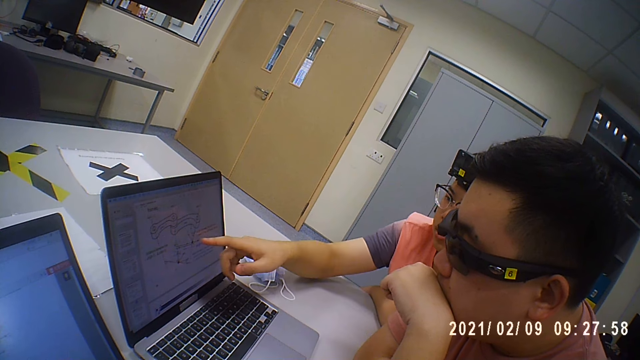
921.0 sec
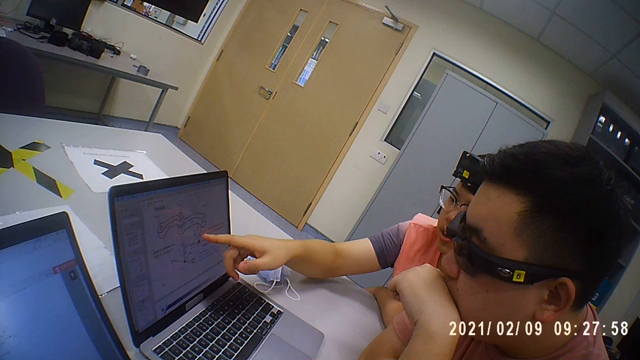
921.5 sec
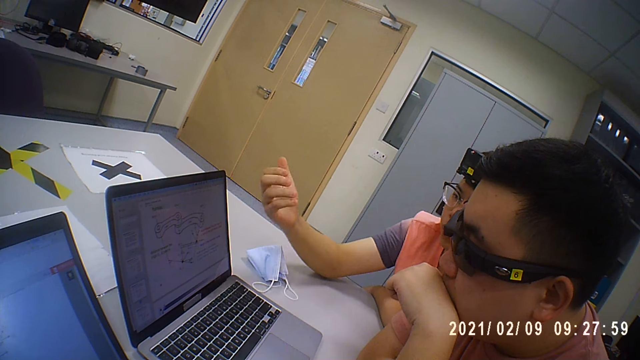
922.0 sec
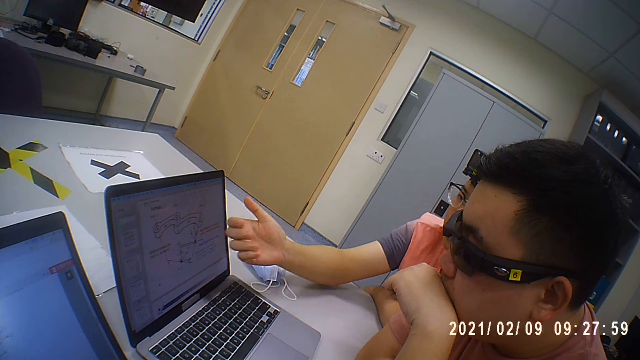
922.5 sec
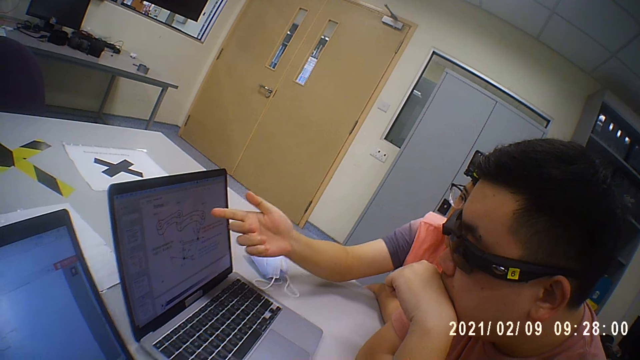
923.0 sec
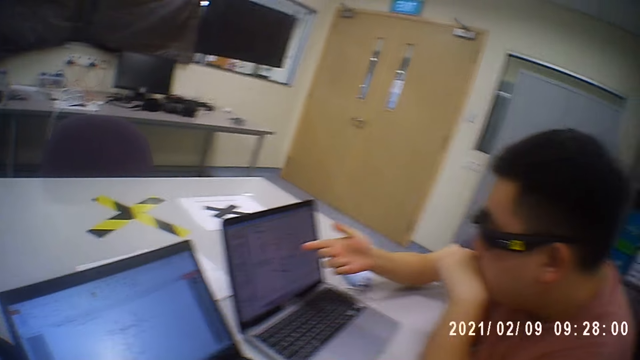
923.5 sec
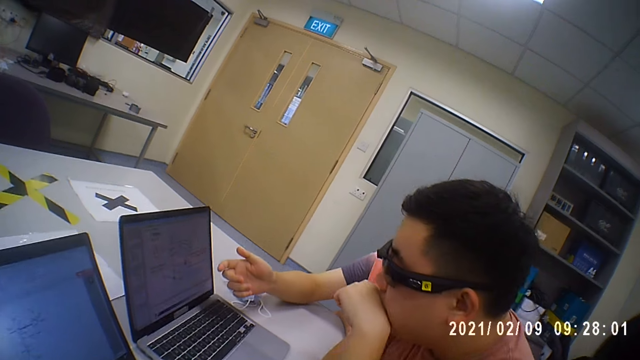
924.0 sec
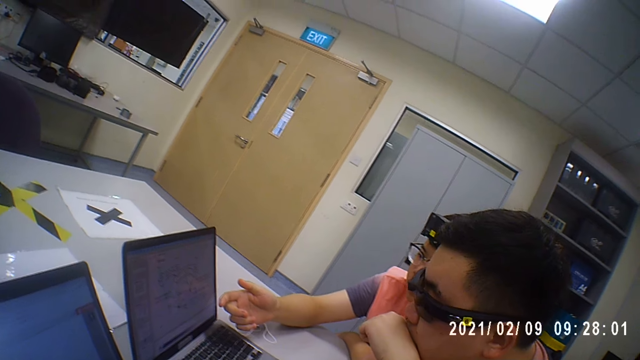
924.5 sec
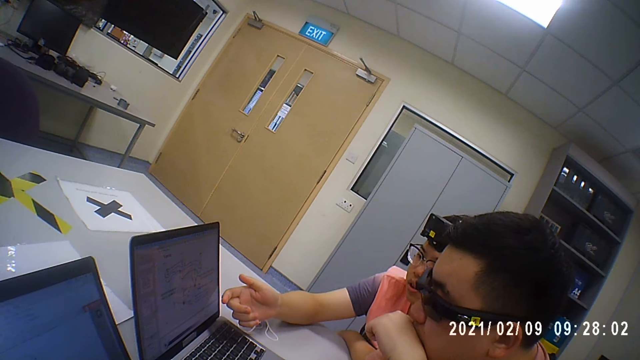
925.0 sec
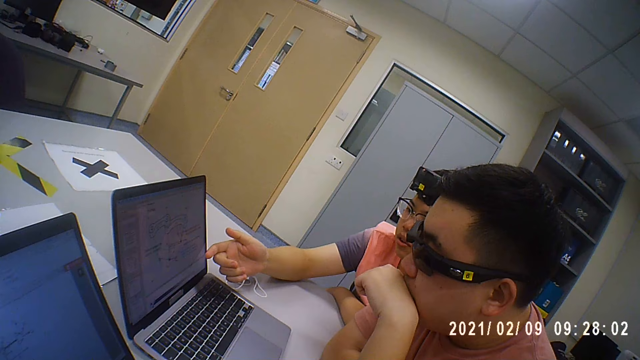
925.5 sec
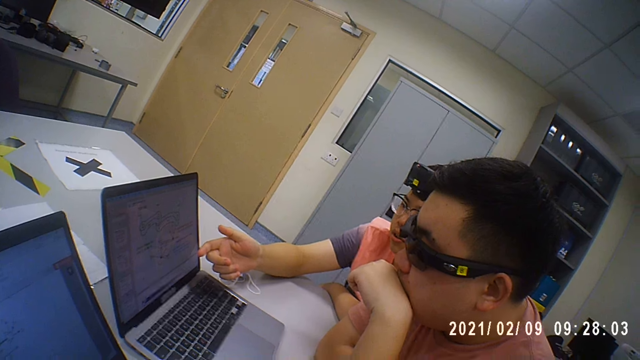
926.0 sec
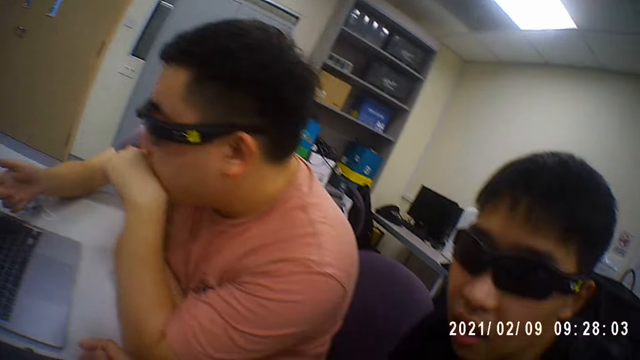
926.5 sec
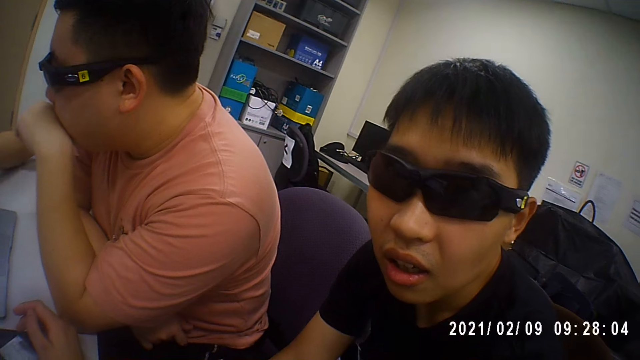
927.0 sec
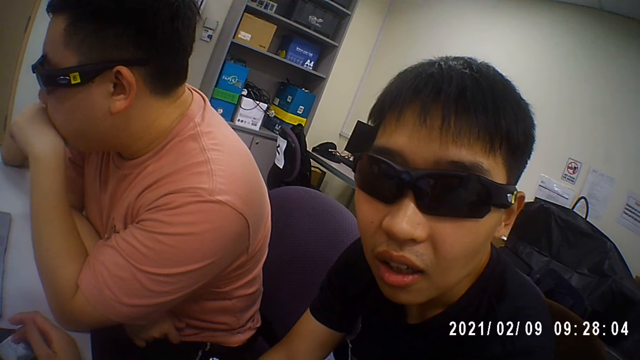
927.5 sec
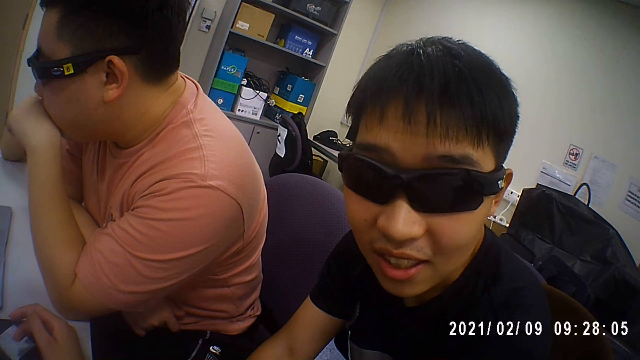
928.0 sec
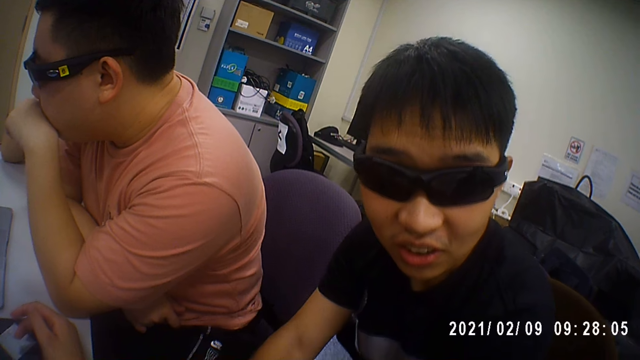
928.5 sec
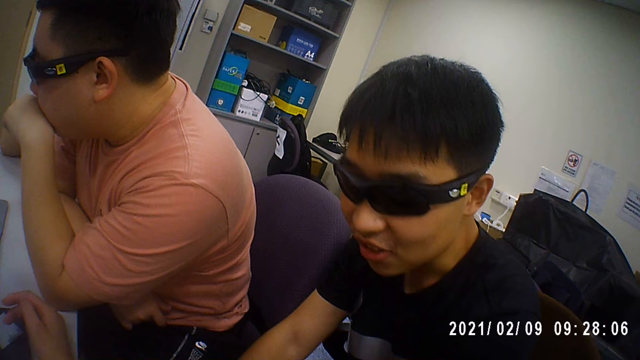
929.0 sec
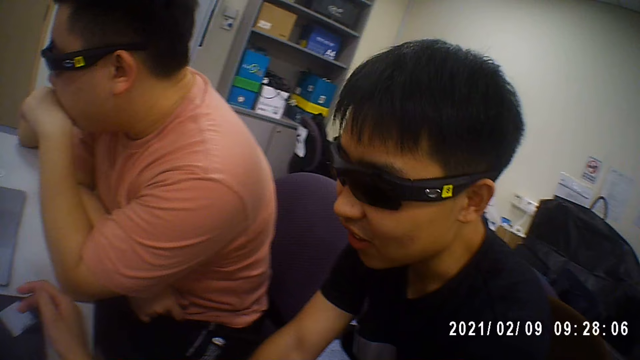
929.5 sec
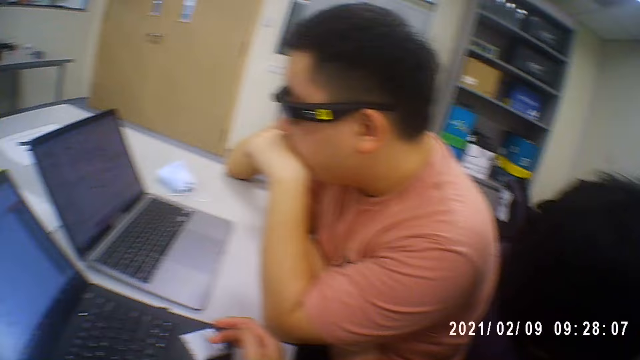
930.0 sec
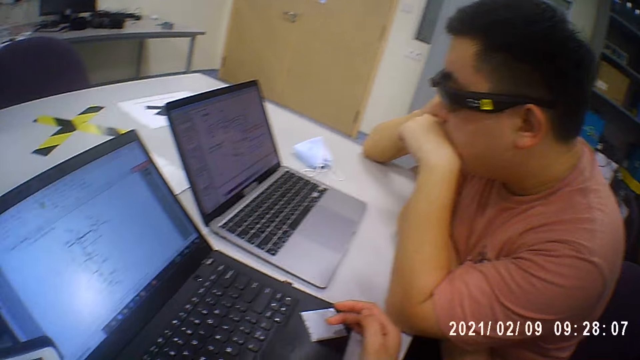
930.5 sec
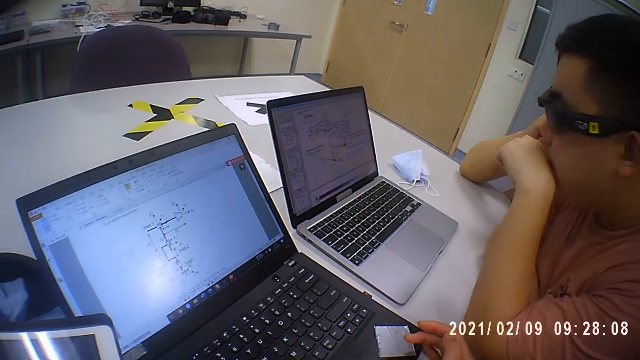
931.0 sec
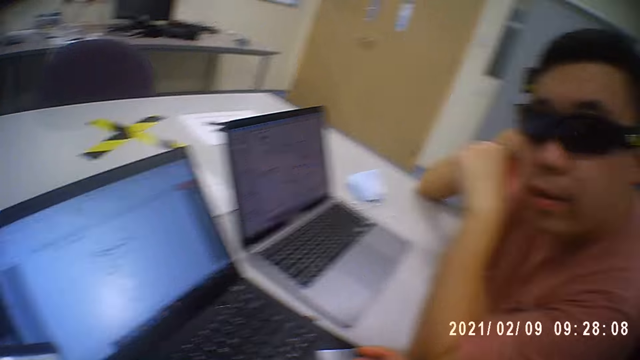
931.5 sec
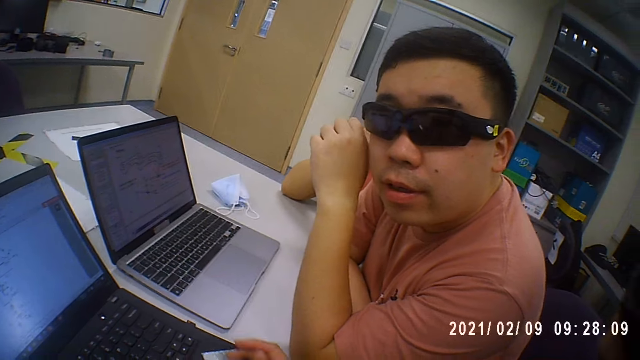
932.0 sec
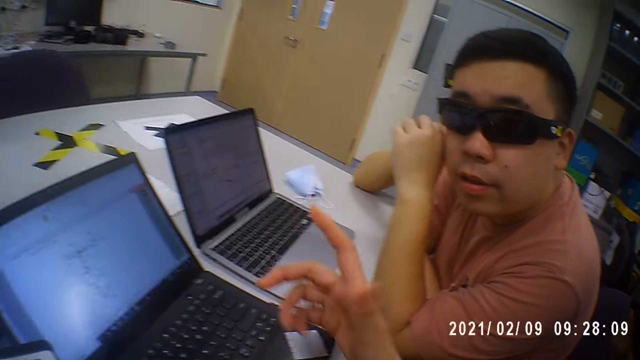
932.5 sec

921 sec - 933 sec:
The camera wearer looks at a man. They talk to the man. The man talks to the camera wearer. Another man talks to the camera wearer.

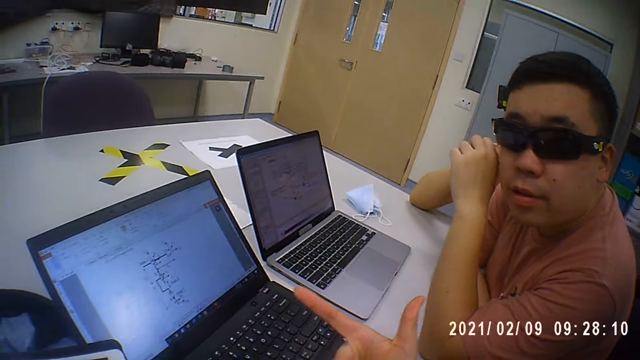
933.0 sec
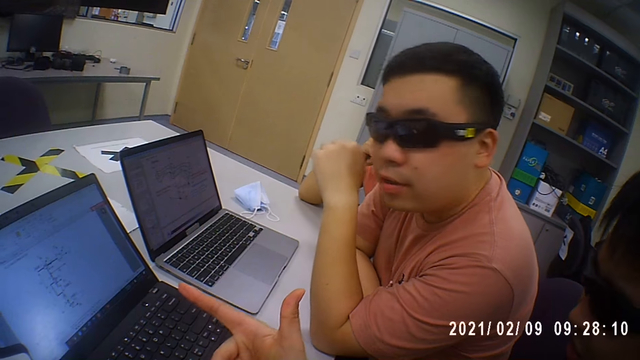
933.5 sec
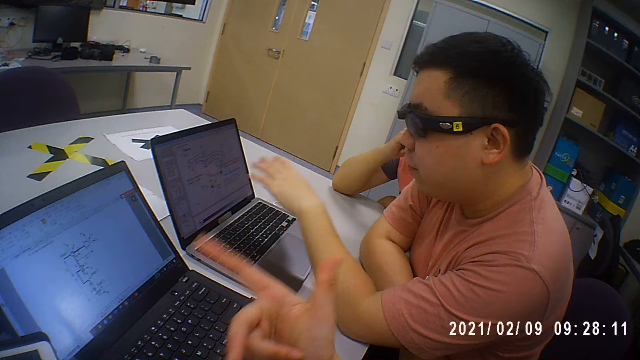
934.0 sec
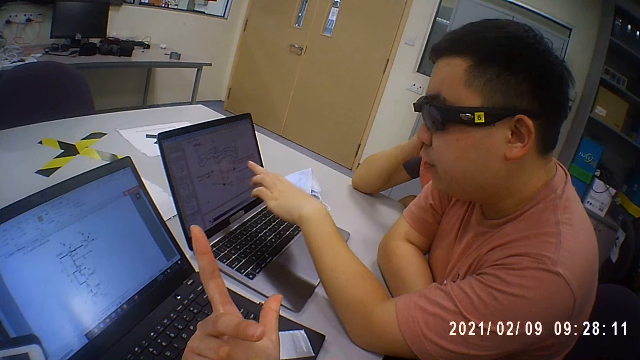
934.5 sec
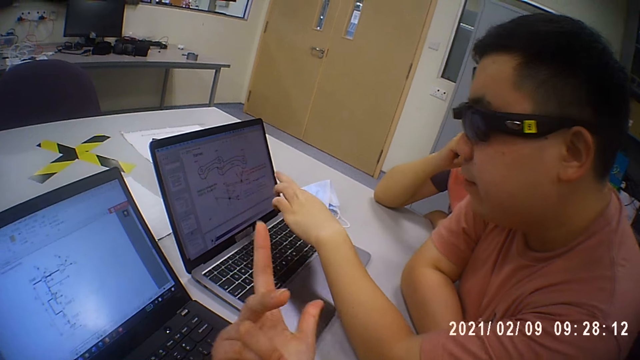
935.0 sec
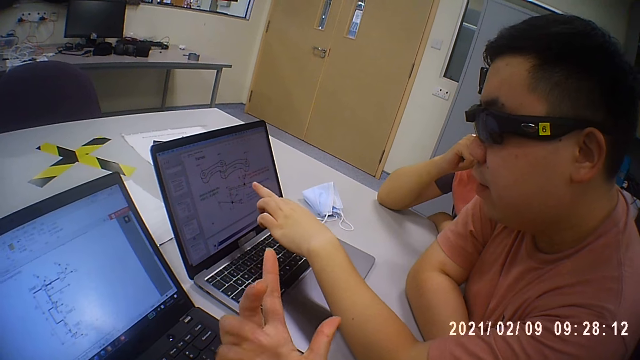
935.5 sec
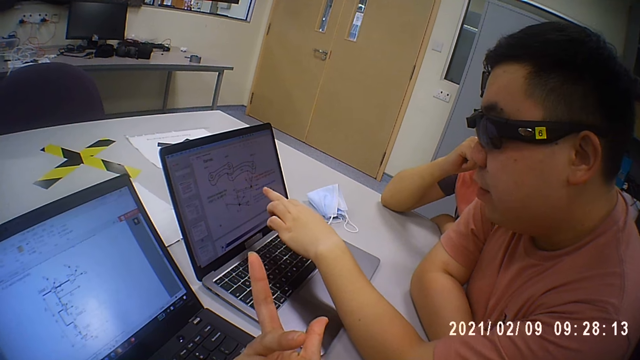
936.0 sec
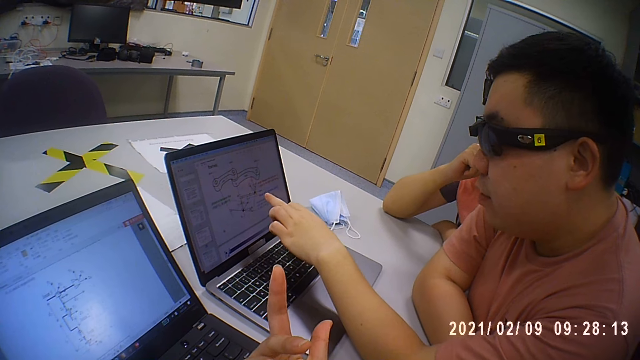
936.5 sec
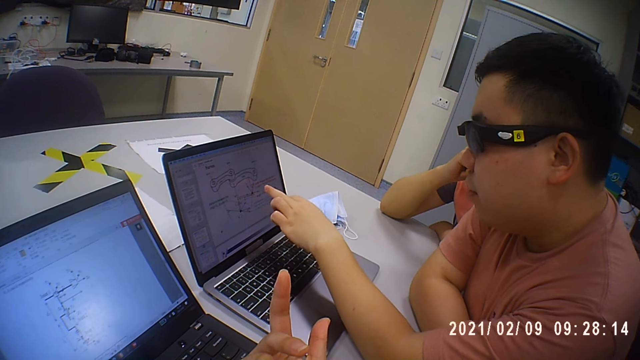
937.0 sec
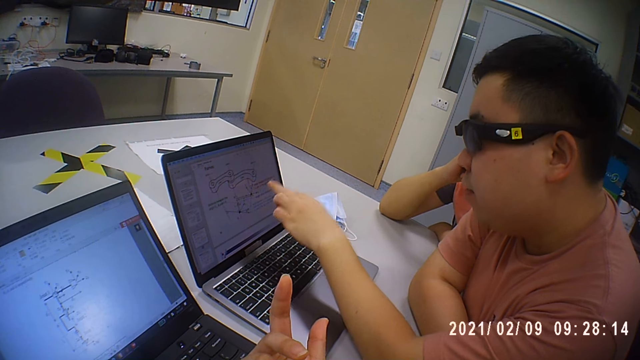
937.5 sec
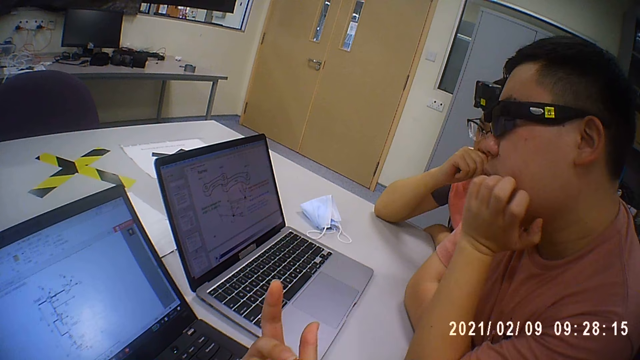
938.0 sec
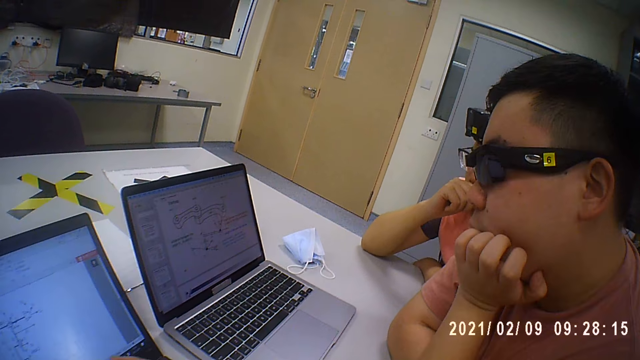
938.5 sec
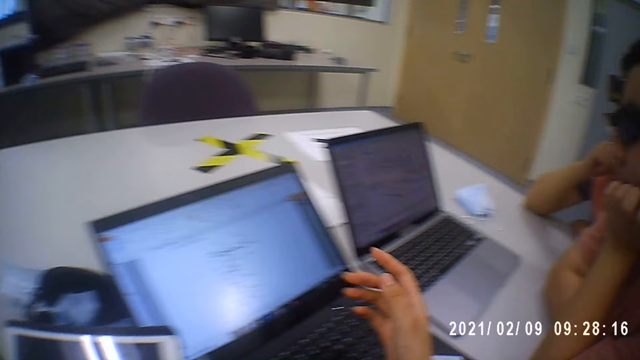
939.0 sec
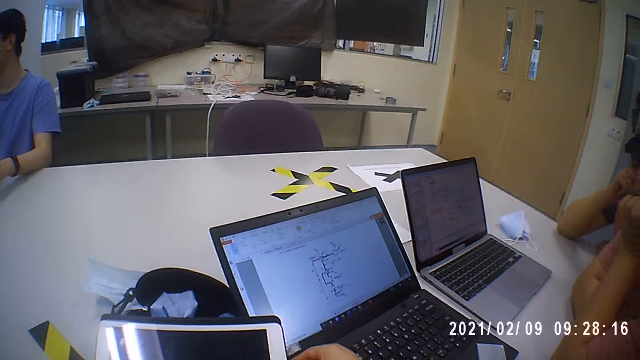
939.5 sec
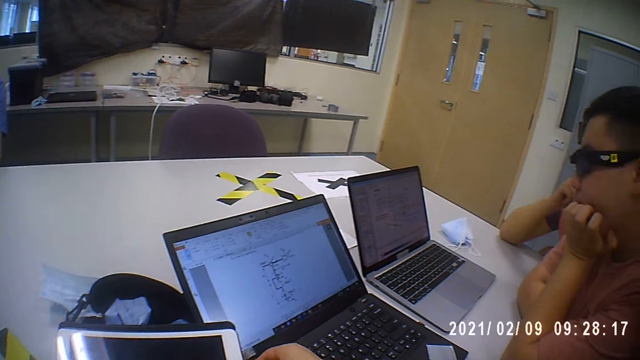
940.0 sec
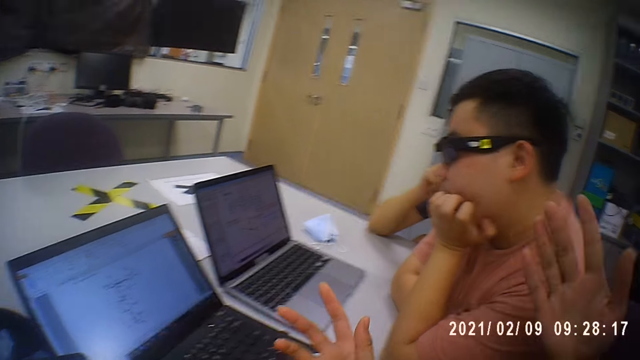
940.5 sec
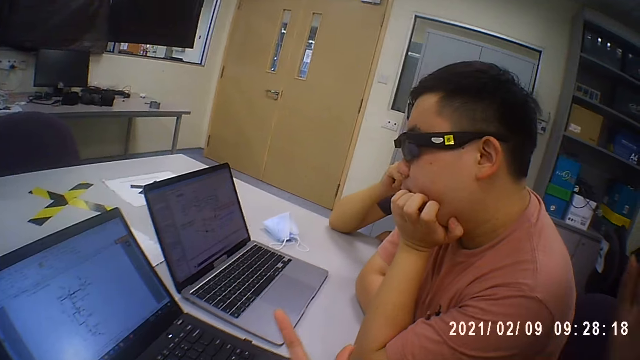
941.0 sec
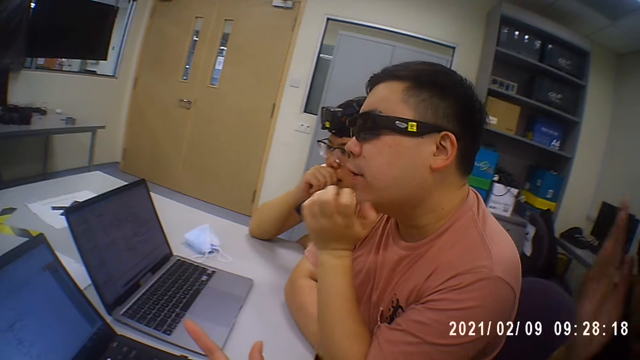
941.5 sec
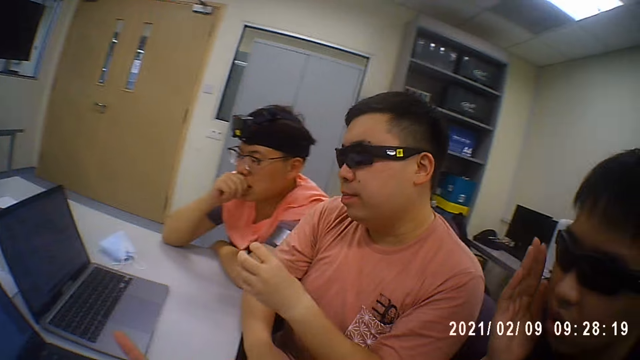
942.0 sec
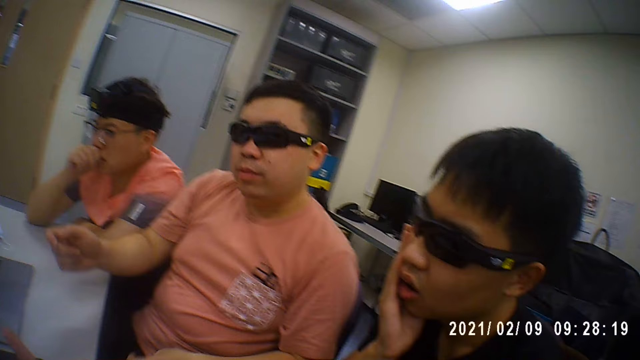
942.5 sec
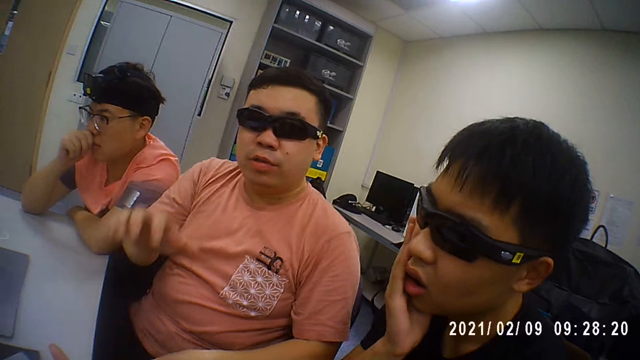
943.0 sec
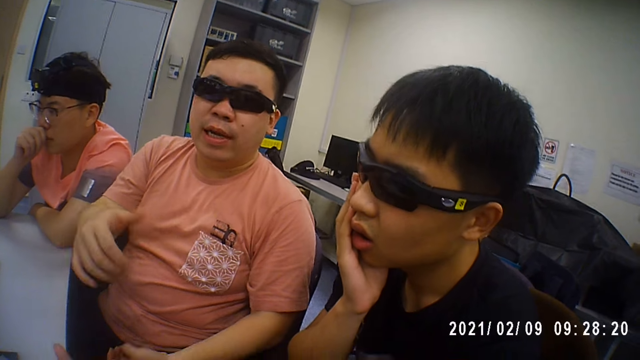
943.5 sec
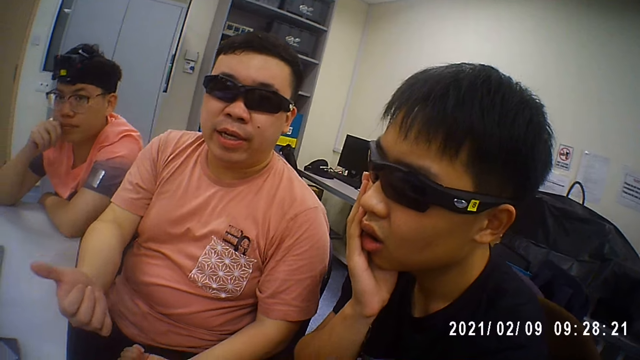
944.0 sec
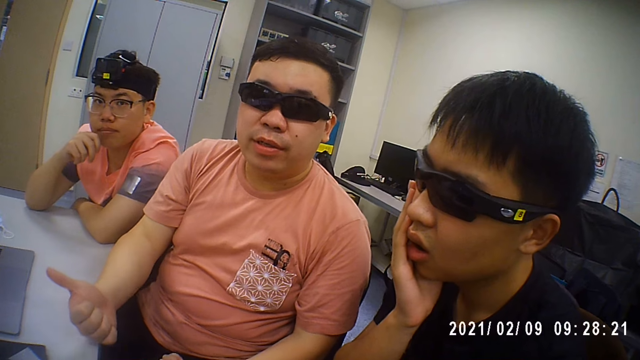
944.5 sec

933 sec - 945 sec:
A man moves the hand. Another man moves the hand. The first man talks. The camera wearer looks around the room.
